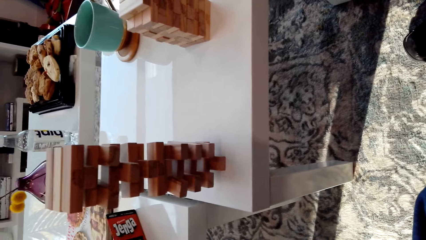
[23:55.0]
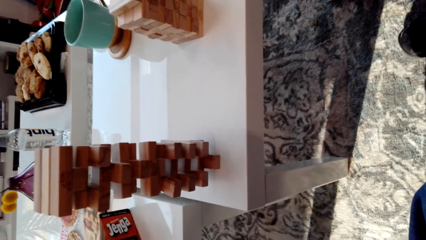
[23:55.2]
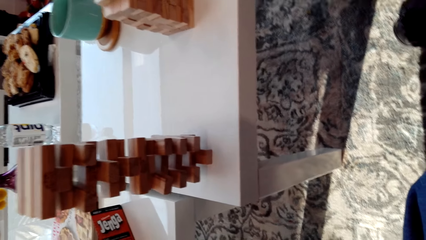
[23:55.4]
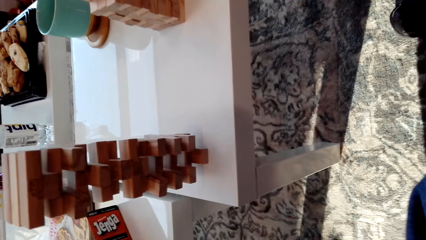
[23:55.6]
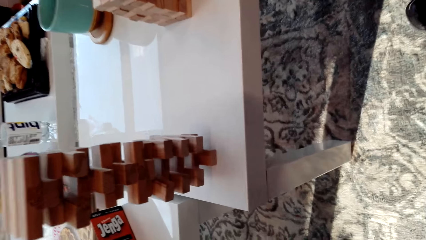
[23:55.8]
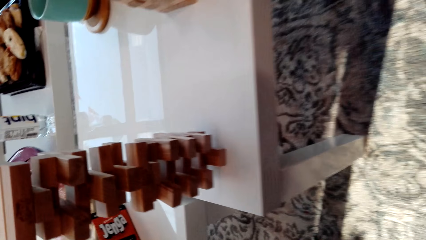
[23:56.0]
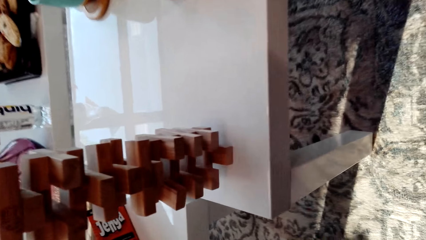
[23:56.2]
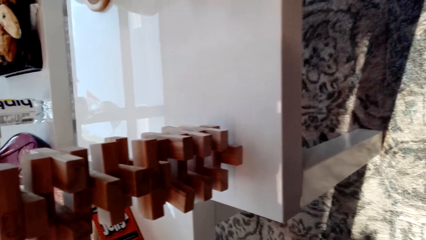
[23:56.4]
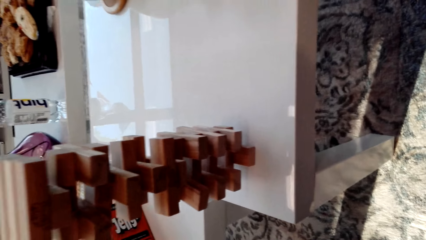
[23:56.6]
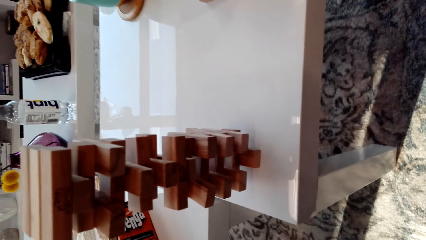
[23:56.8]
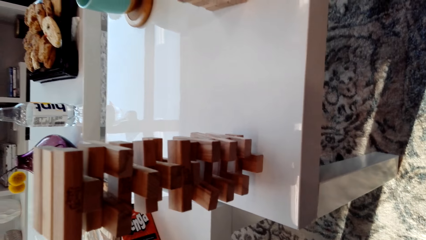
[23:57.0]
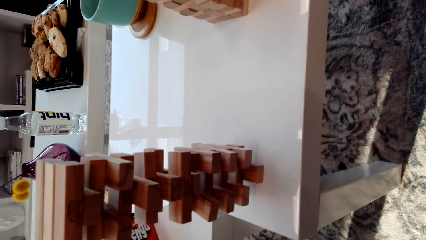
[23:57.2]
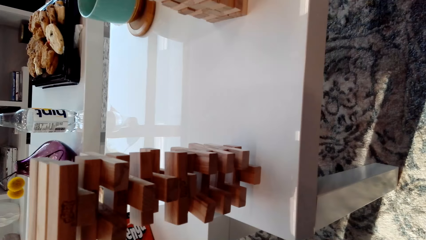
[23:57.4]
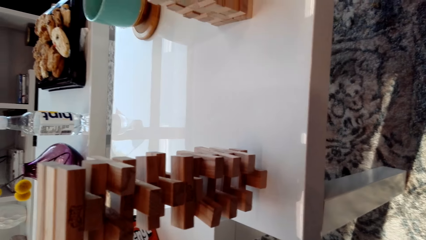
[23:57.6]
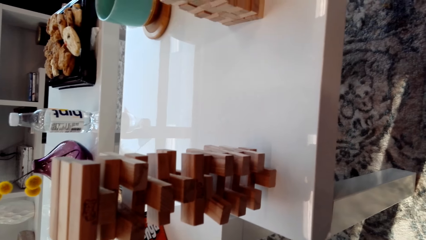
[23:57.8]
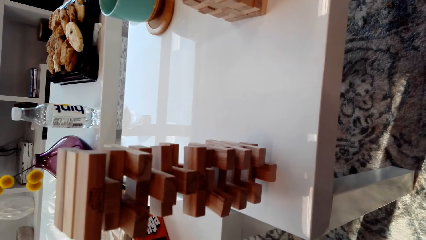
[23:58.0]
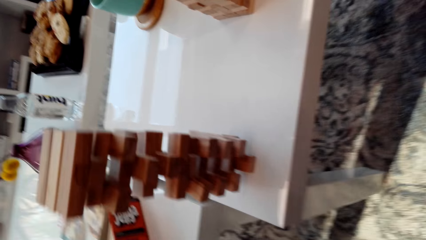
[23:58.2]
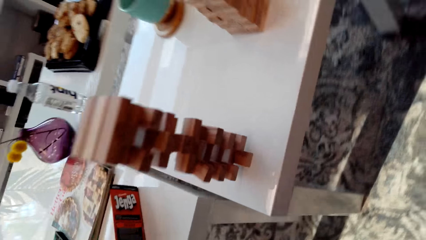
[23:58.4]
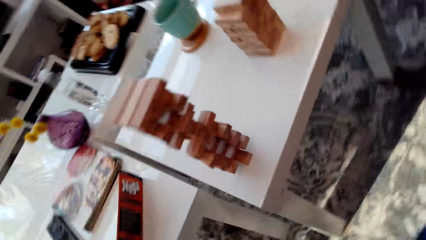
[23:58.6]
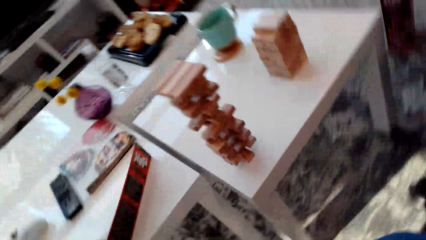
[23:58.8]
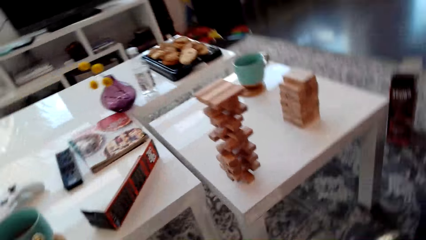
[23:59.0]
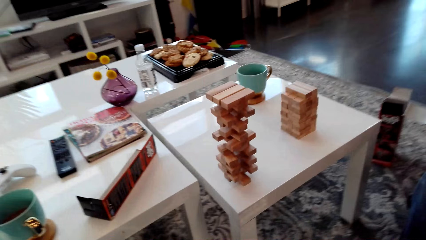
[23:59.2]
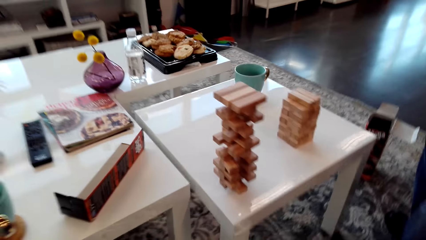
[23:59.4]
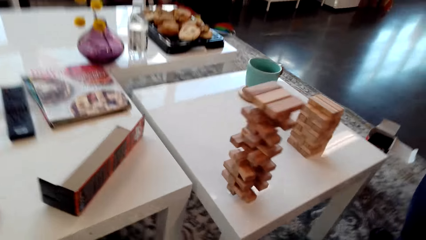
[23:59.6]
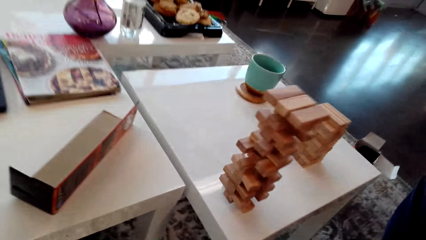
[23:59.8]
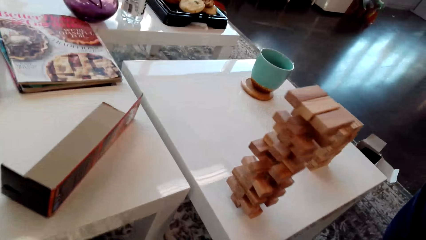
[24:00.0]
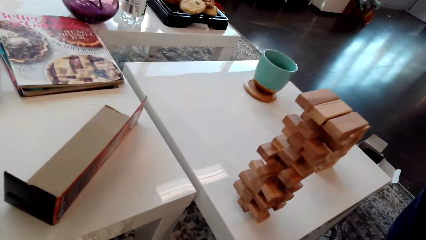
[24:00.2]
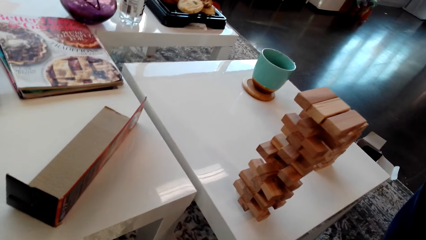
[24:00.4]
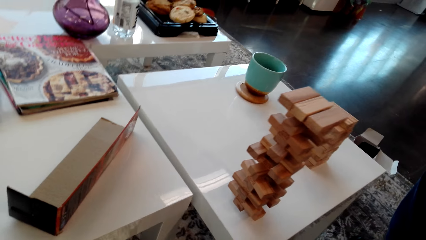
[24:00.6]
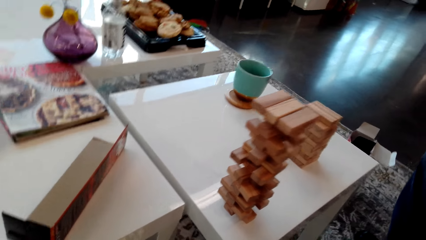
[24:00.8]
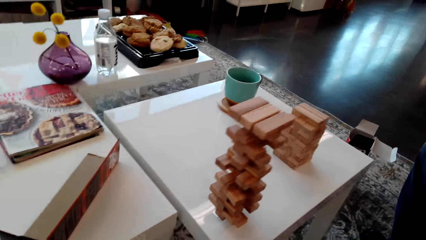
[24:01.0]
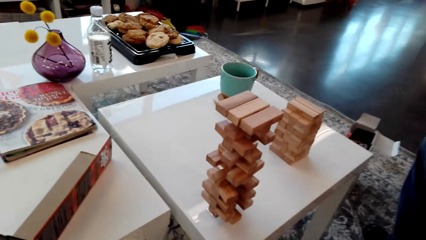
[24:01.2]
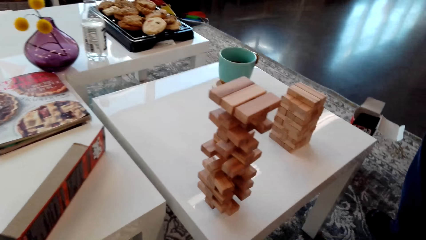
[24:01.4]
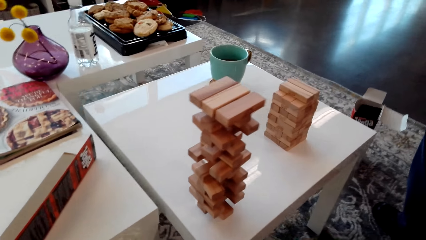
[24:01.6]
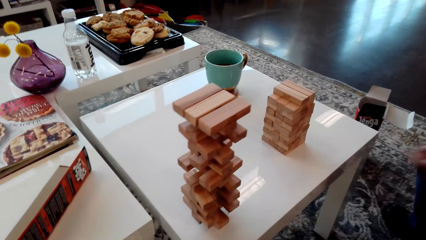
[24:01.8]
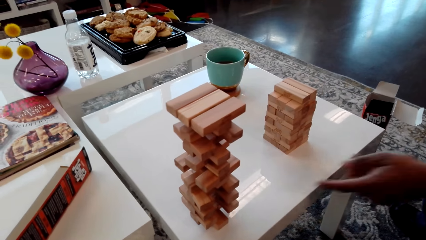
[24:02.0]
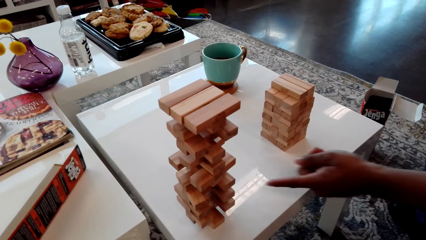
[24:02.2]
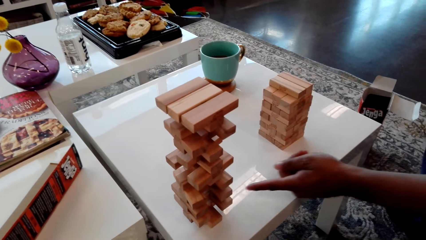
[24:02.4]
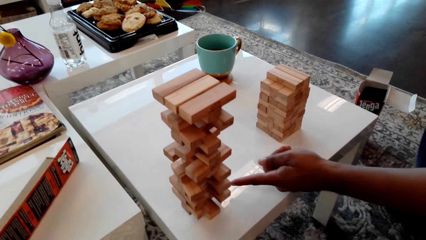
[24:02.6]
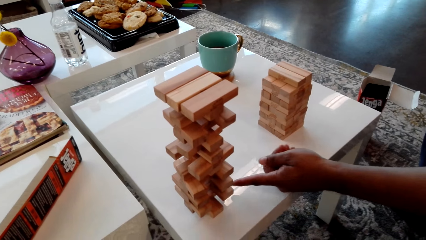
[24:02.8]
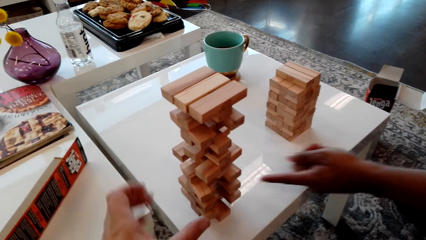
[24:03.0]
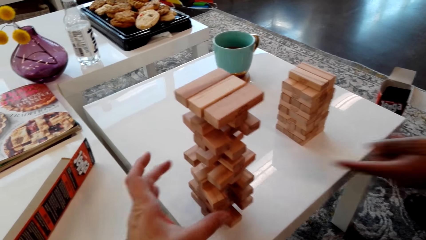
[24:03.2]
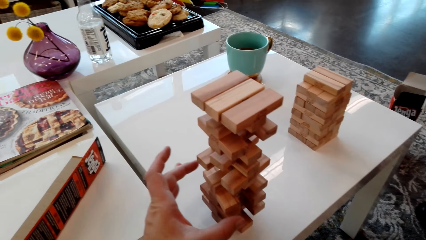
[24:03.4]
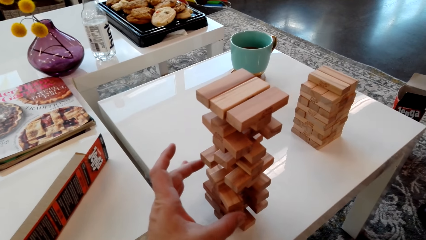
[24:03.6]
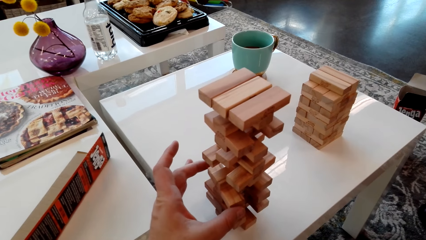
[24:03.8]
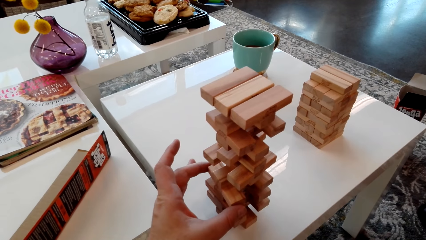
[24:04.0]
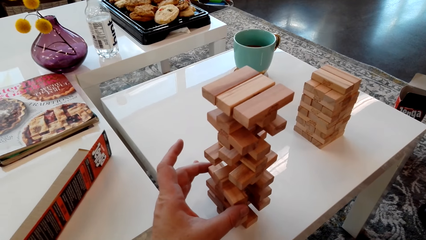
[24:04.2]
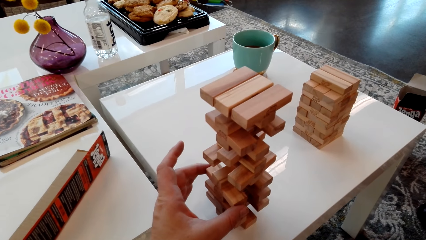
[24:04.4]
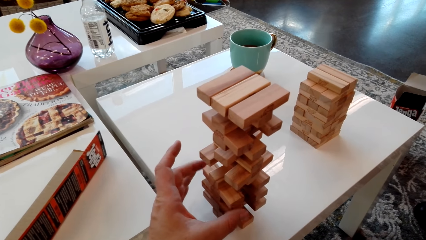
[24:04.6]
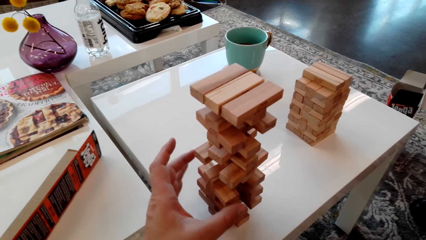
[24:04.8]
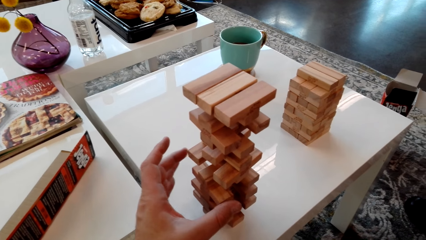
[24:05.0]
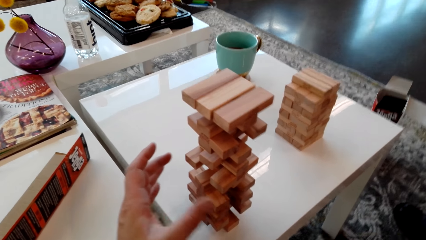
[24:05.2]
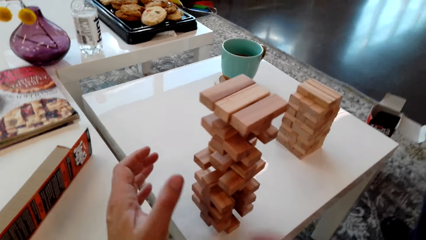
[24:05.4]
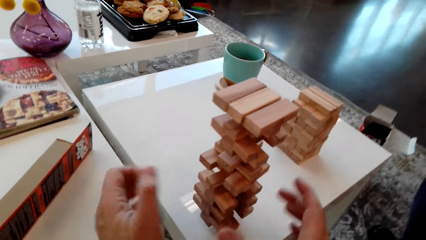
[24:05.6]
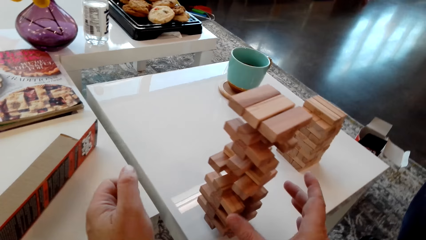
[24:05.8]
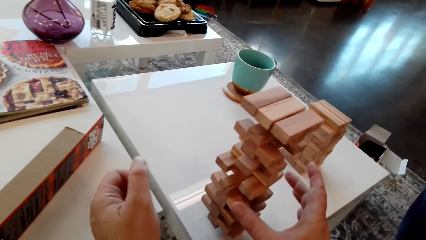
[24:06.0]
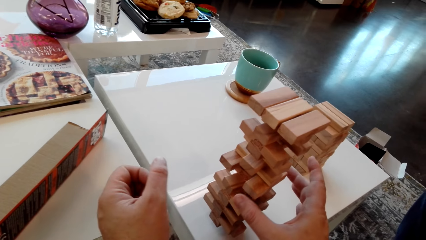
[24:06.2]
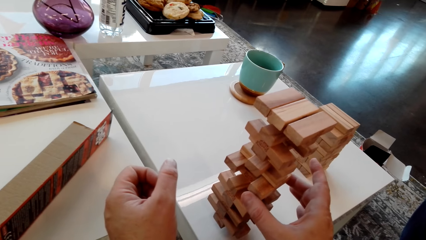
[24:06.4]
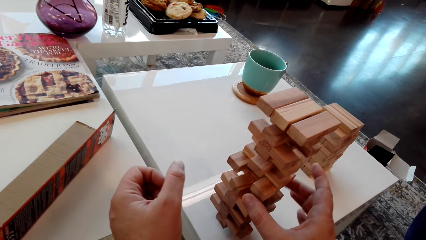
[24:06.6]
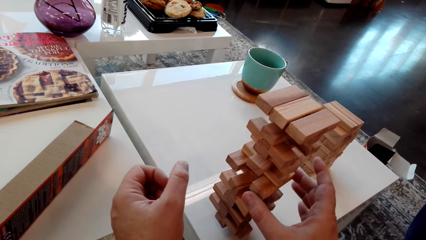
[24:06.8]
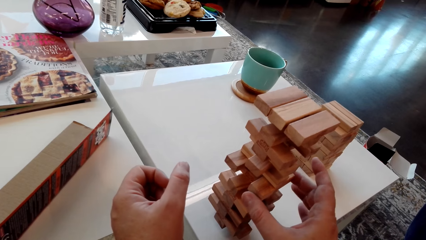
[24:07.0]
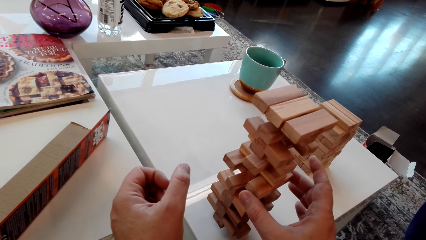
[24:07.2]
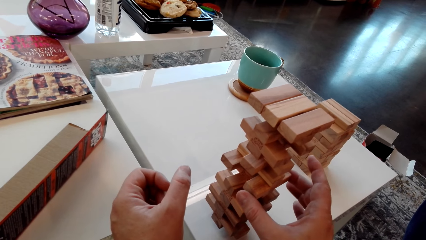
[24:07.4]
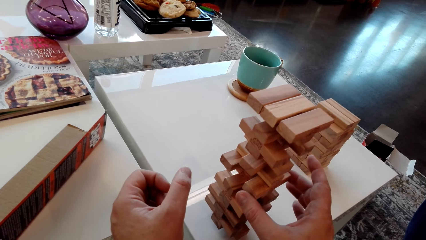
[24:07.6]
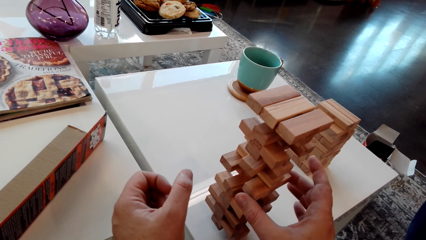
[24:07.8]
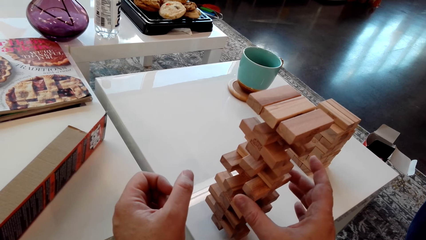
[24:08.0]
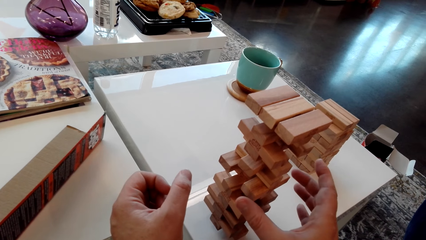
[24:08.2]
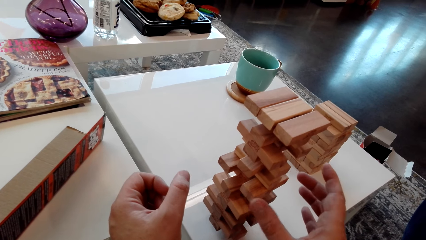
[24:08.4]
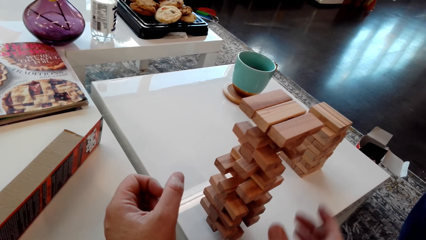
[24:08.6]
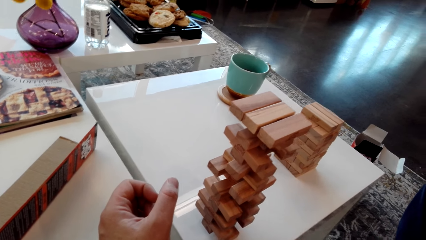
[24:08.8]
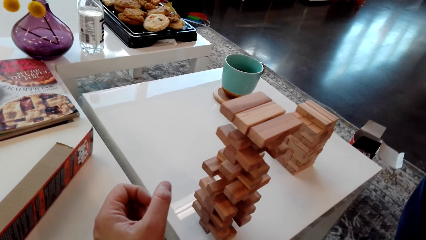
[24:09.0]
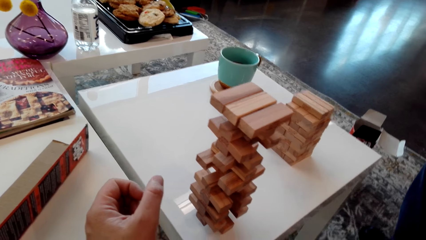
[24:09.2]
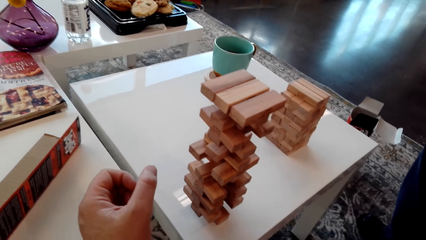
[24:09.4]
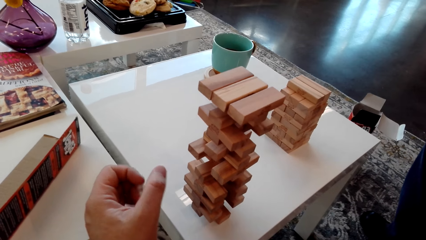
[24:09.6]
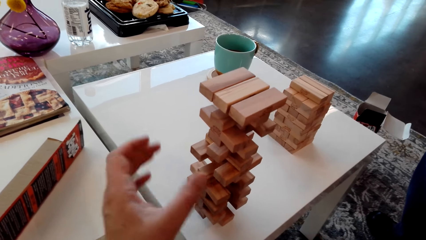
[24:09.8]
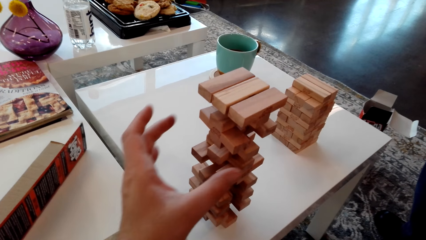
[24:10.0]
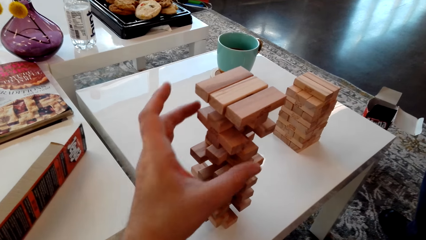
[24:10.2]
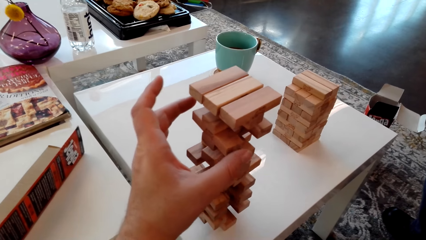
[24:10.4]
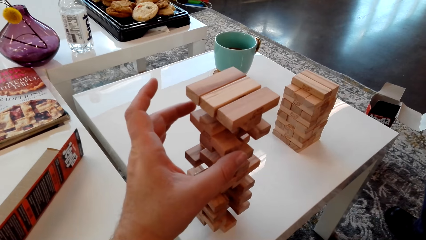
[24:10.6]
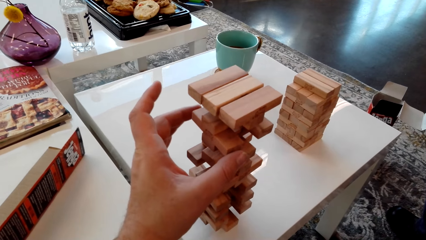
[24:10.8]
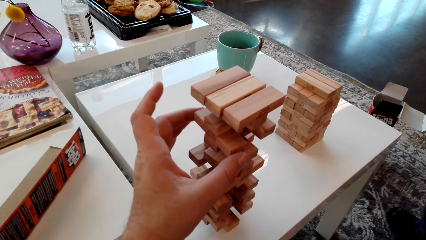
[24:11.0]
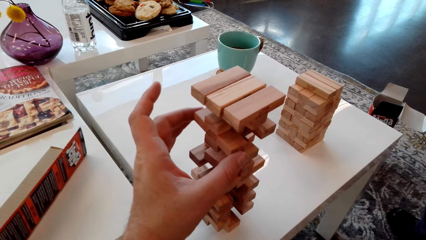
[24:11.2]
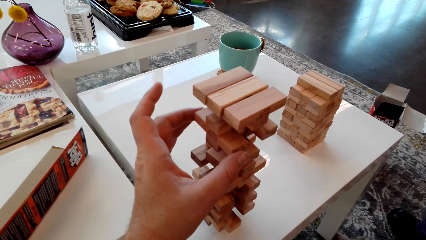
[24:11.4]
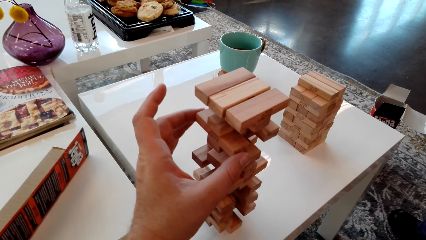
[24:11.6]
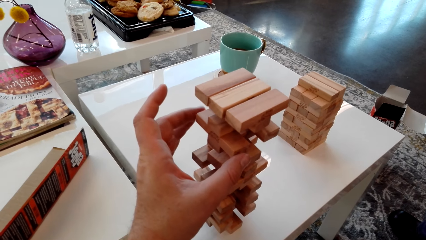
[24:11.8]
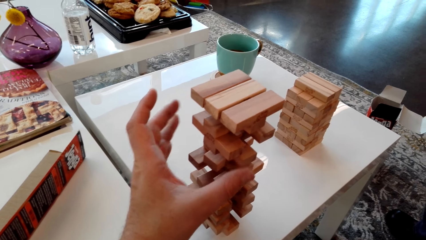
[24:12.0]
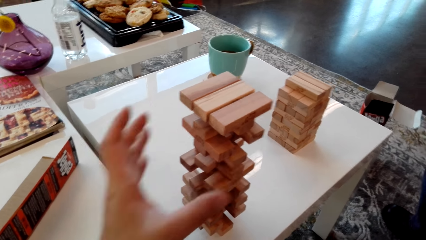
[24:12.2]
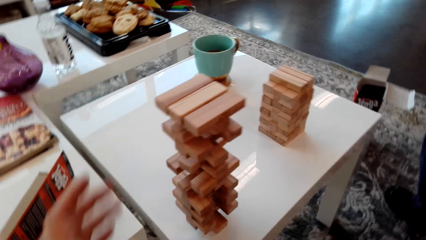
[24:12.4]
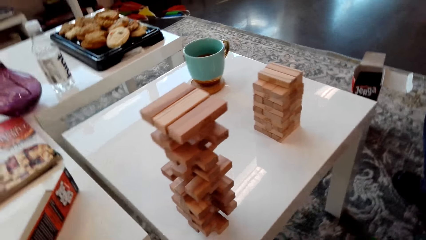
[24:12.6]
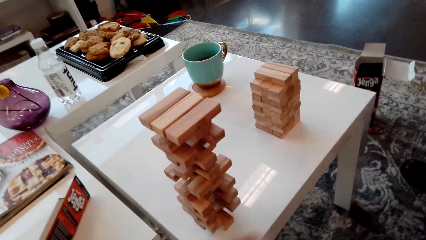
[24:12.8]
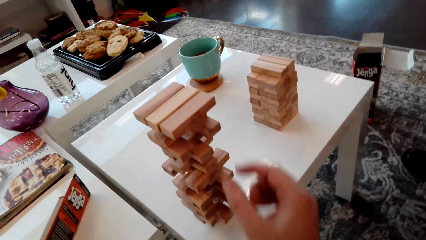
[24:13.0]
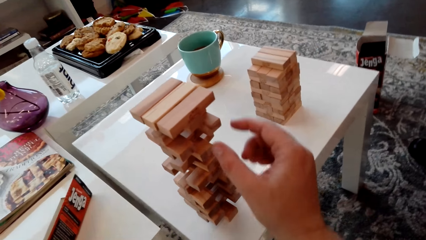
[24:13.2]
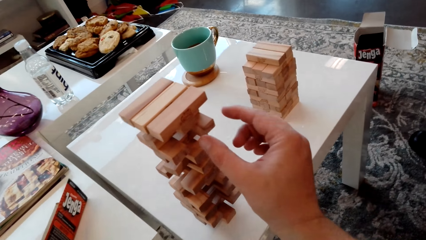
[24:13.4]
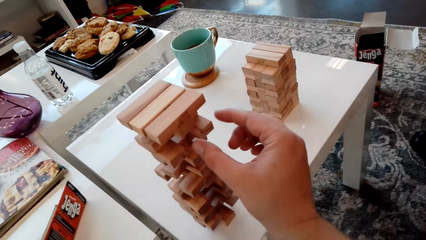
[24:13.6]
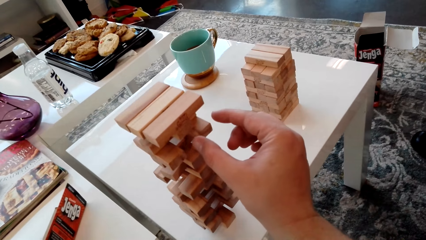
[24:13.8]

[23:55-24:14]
A man shows the camera wearer a block. The man points at the giant tumbling tower. The camera wearer touches a block from the stack of blocks. He touches the giant tumbling block with his left hand.
